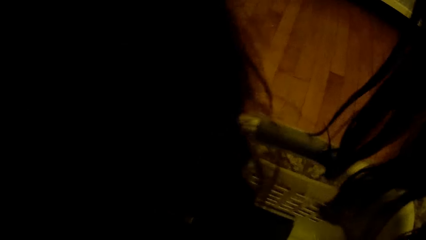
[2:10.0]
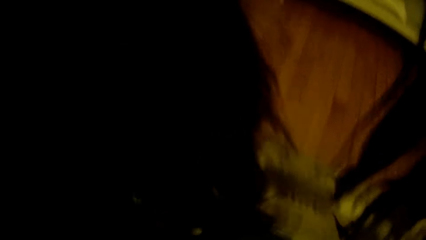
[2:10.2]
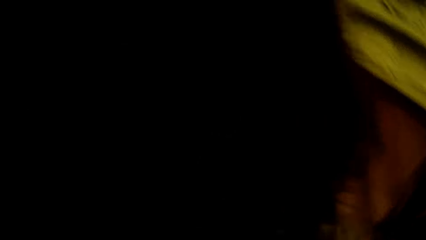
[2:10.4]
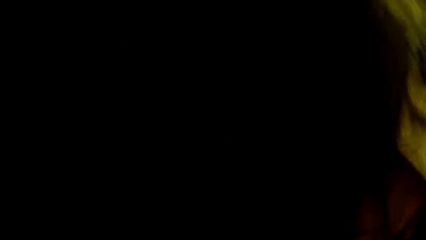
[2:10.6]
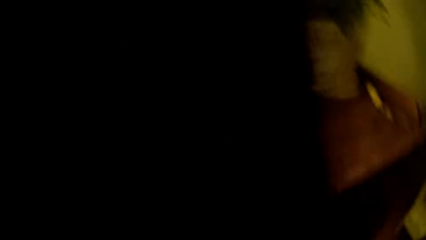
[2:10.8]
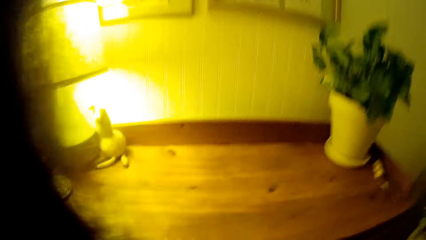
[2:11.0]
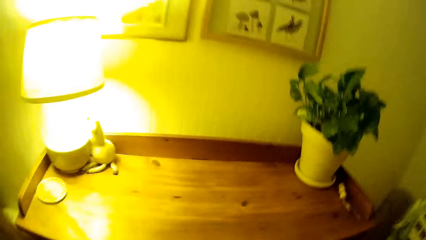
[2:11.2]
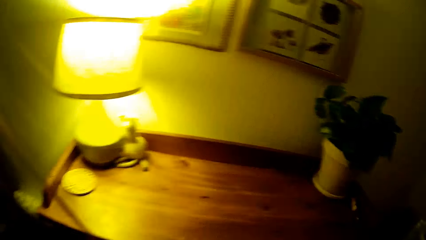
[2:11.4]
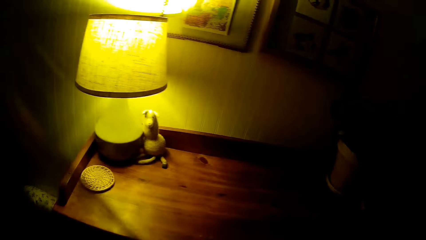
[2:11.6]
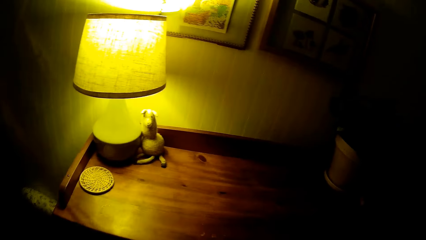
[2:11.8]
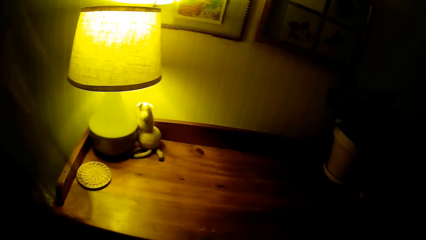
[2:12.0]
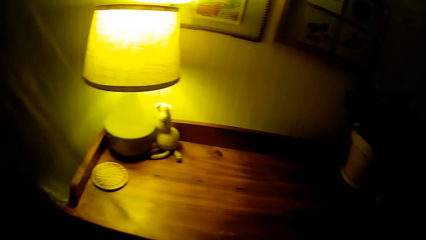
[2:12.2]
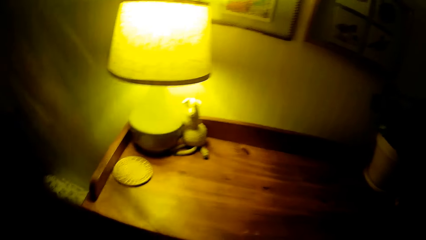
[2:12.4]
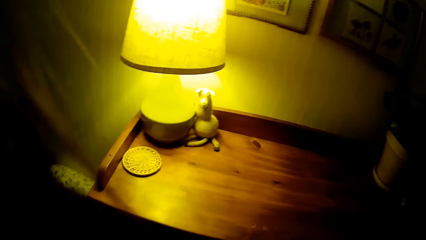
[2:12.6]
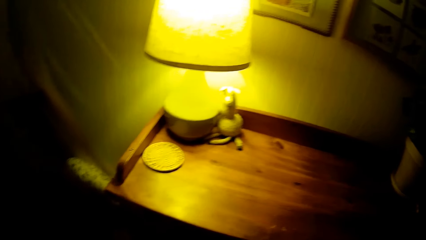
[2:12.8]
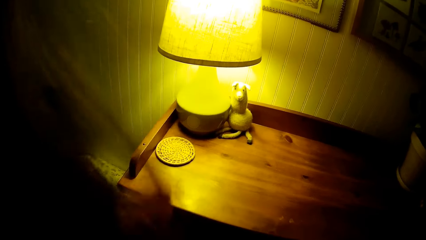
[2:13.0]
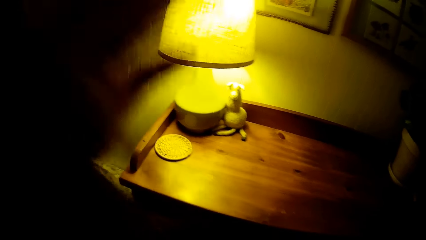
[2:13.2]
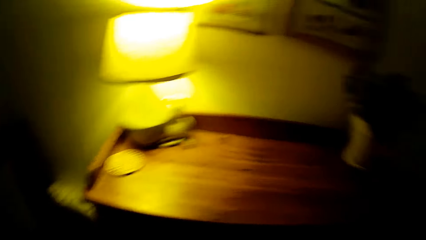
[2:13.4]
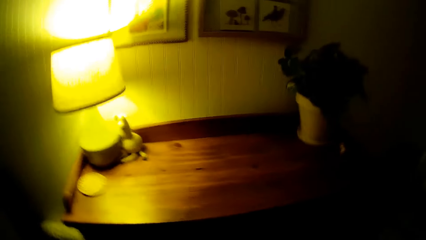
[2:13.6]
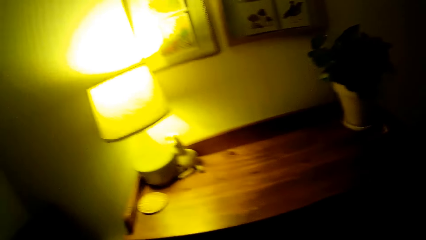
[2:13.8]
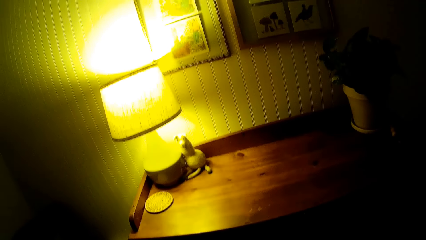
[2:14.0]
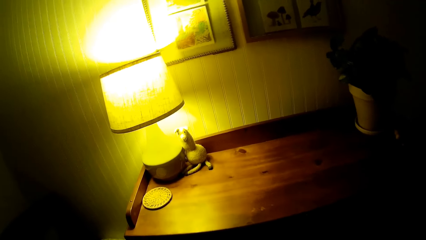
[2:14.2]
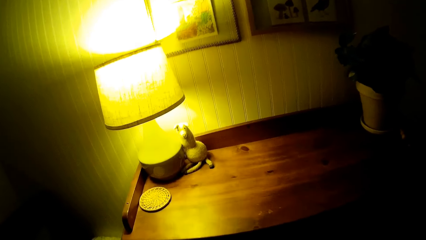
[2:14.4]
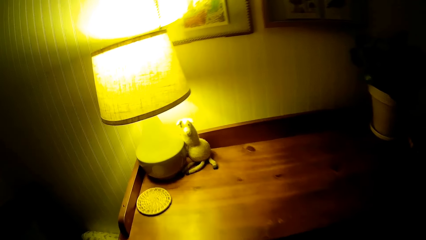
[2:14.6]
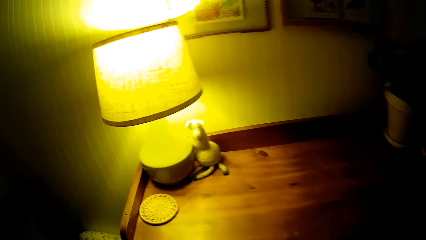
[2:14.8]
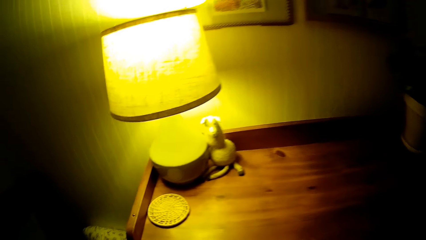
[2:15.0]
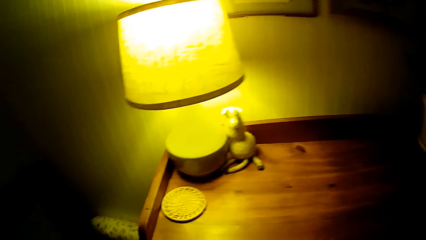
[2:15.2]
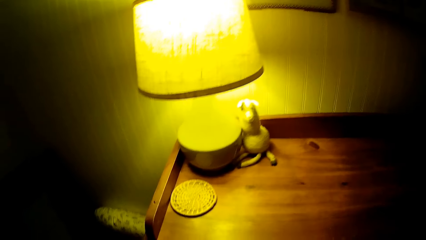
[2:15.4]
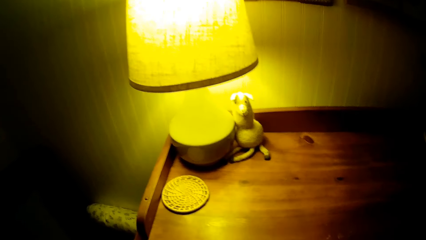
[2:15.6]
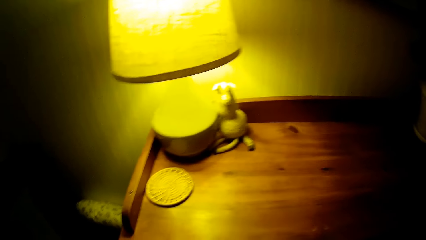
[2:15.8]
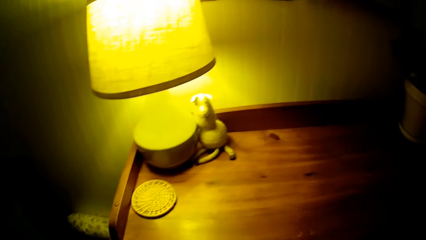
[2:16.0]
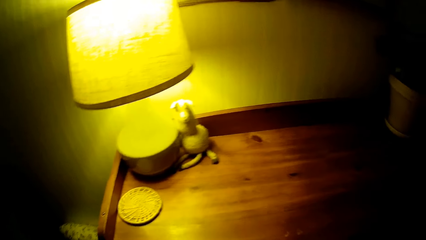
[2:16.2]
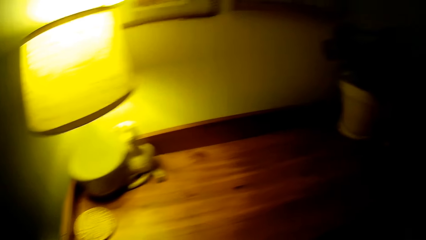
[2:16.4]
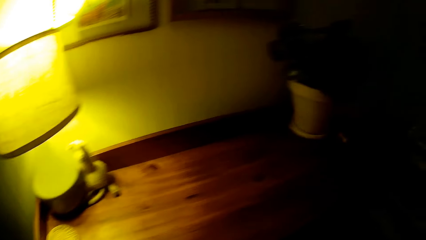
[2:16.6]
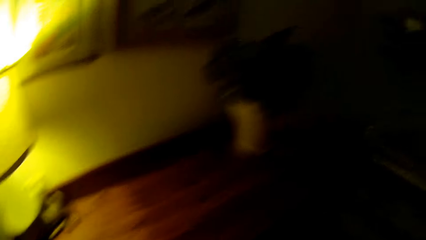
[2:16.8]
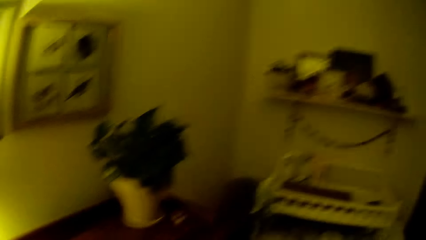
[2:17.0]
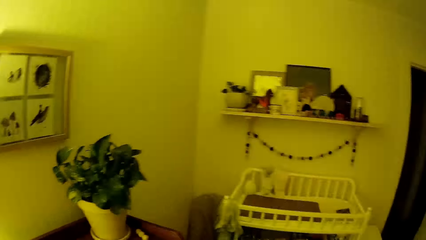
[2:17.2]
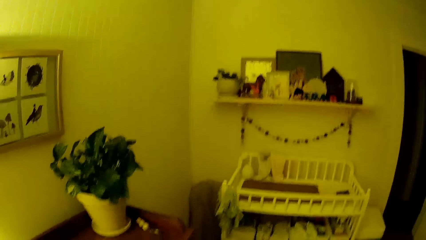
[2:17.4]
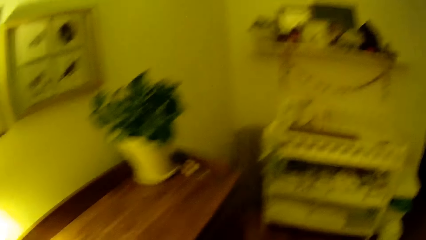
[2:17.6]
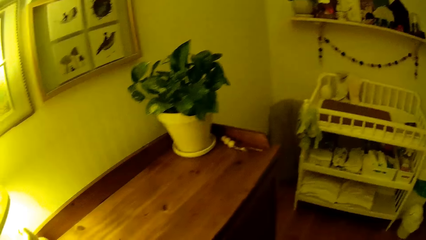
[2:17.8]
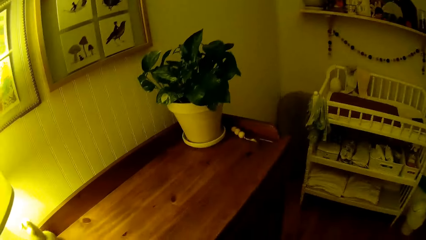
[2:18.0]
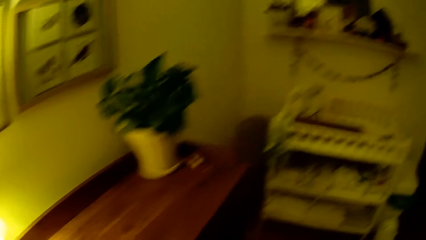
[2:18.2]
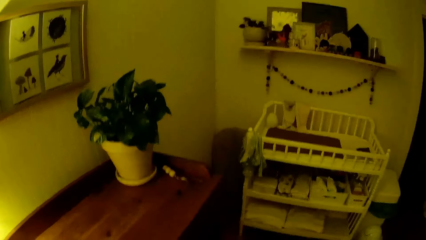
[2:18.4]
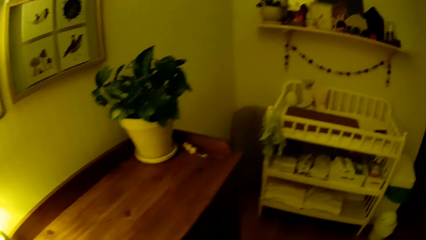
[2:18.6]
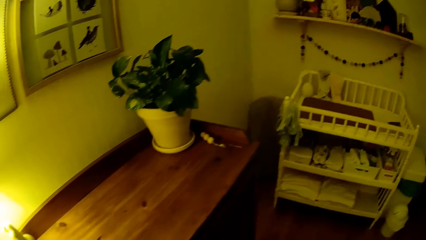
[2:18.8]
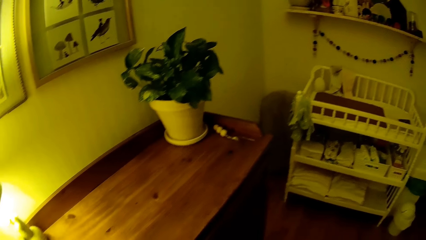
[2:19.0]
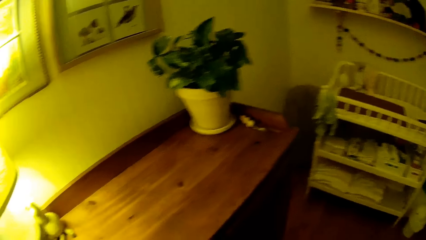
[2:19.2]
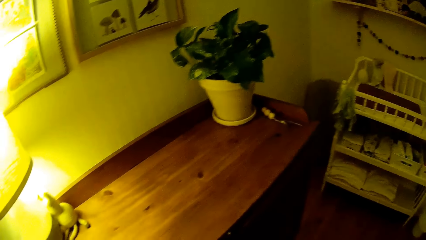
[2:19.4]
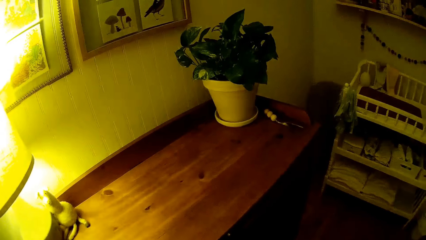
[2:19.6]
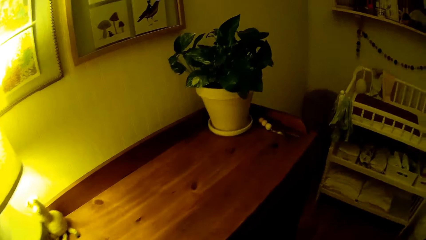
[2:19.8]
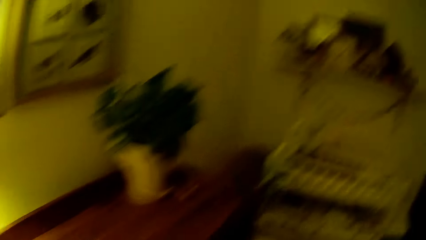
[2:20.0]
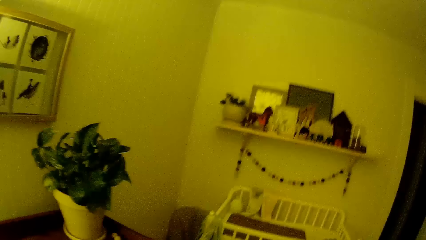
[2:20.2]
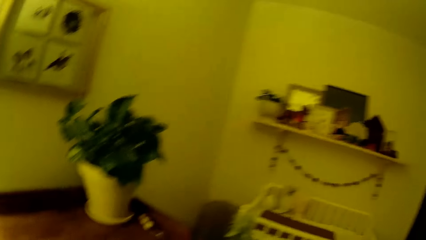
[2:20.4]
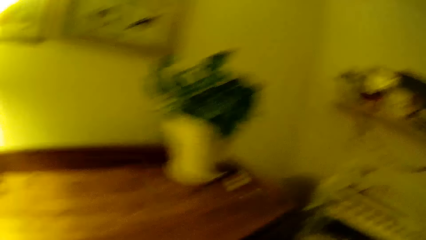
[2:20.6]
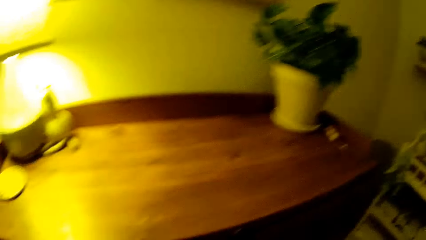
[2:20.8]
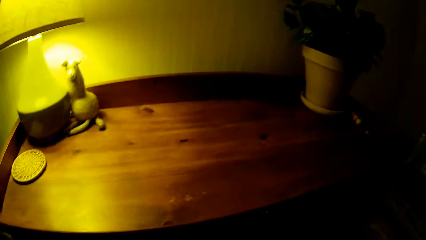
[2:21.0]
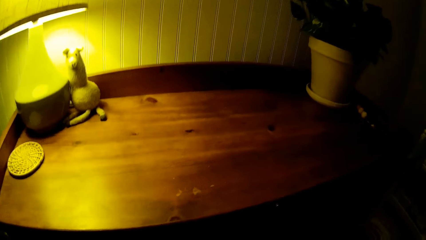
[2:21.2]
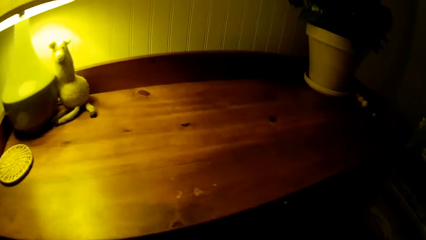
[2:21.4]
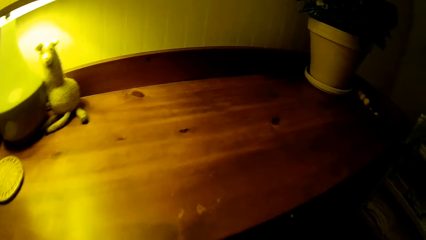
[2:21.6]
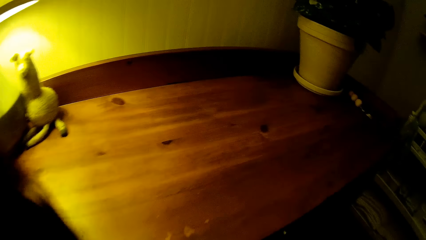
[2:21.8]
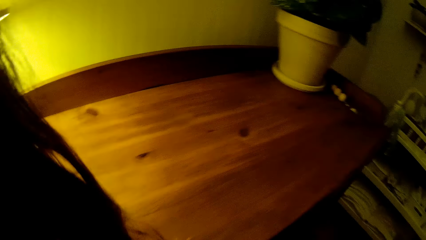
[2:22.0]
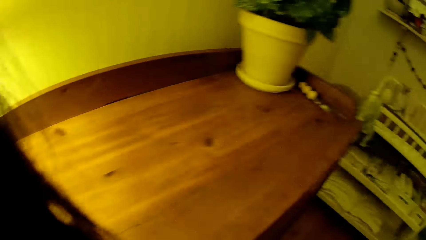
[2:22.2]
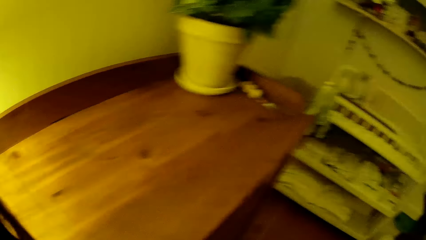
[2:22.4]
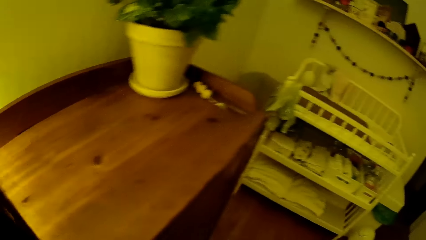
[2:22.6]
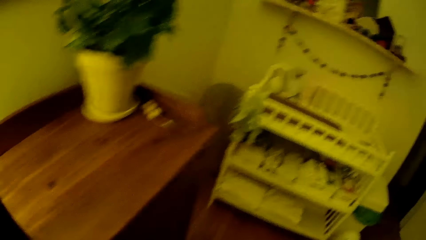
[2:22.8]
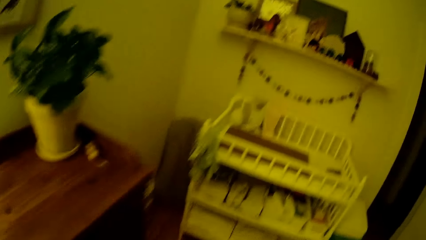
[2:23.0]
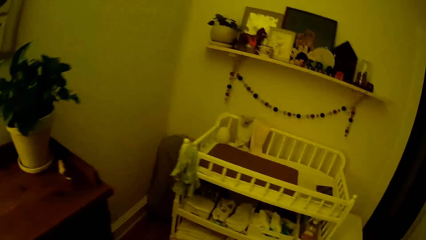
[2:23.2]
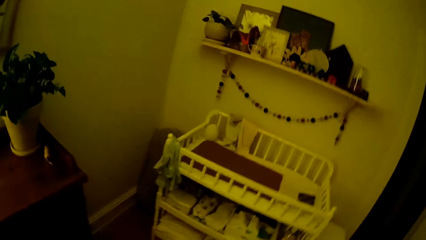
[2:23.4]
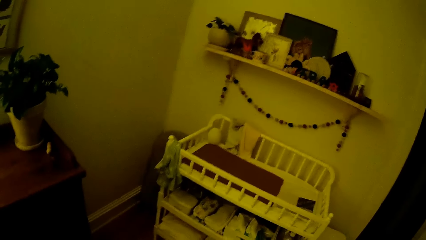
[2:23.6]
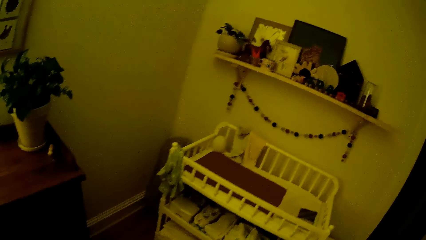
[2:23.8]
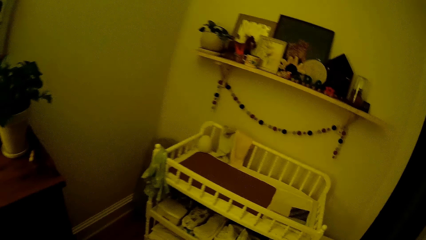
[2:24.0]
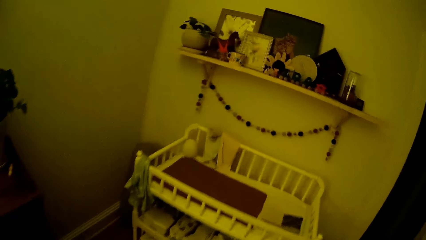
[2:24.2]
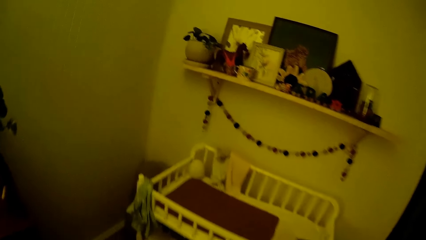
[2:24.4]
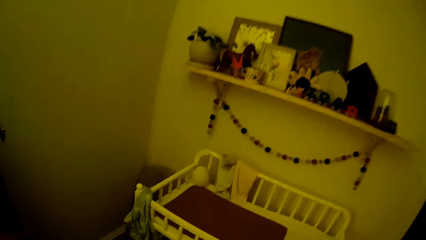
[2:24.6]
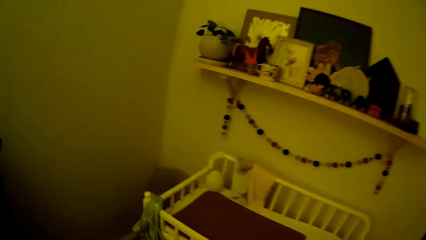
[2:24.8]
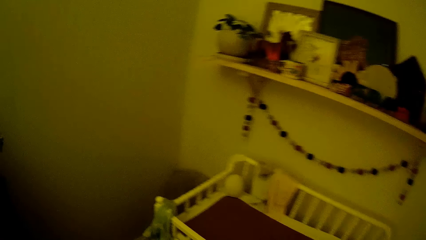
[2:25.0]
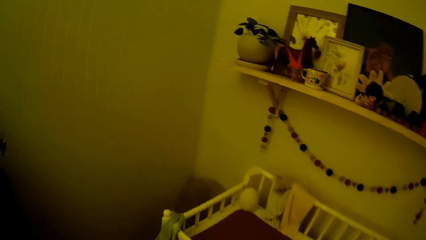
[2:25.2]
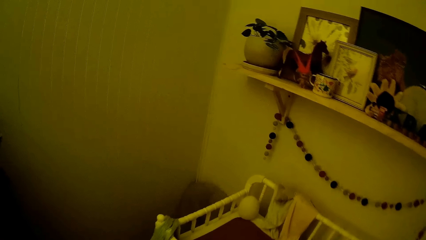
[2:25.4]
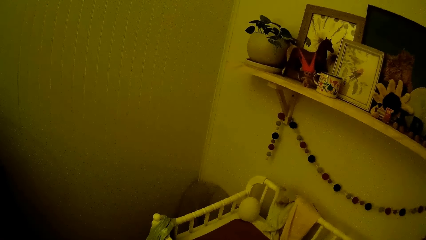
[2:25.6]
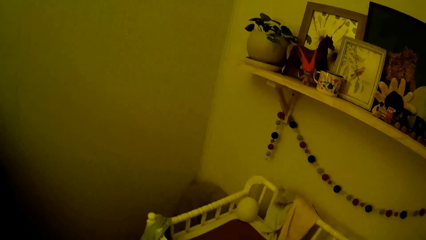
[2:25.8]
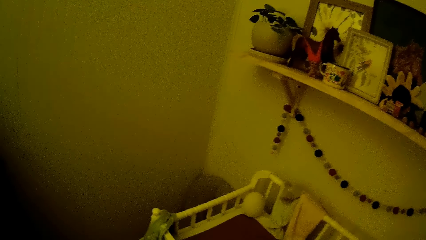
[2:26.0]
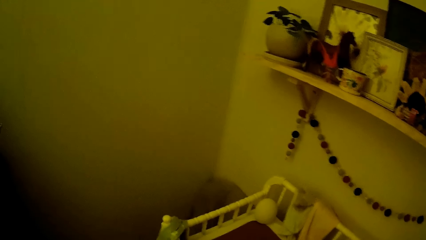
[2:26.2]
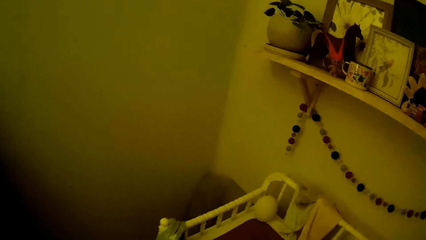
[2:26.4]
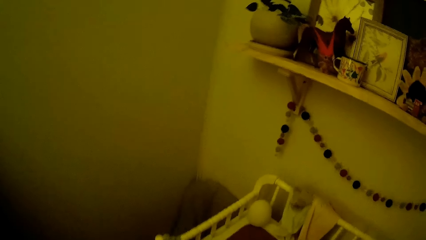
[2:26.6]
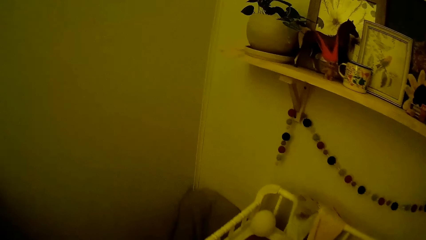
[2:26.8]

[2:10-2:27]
The camera wearer looks around in the house. She adjusts her hair with her left hand. She walks around in the house.
